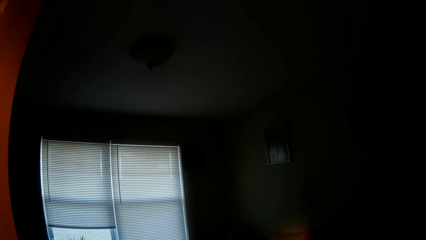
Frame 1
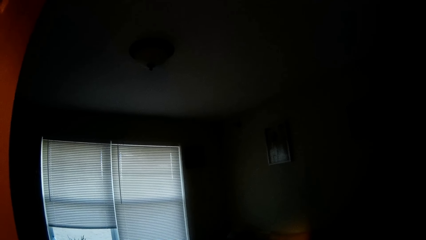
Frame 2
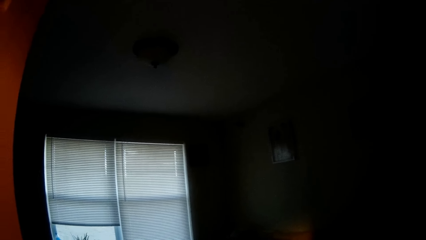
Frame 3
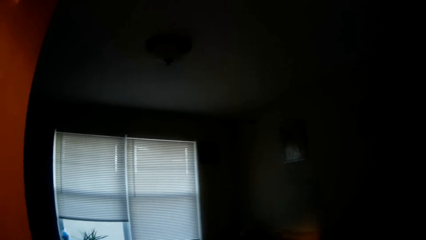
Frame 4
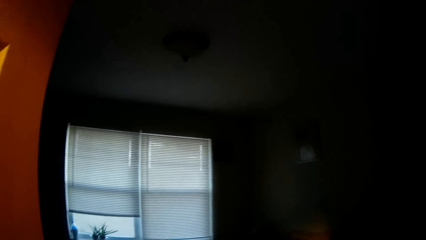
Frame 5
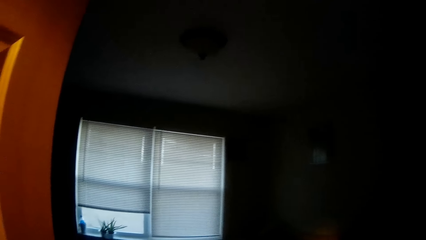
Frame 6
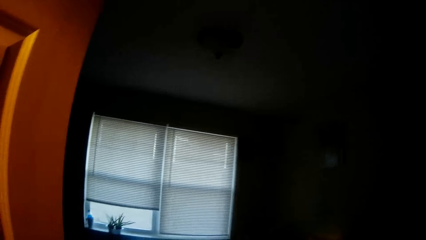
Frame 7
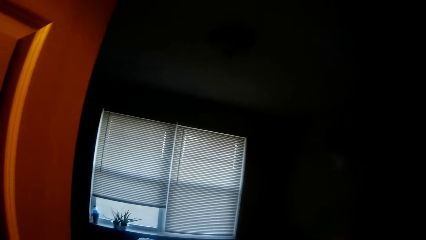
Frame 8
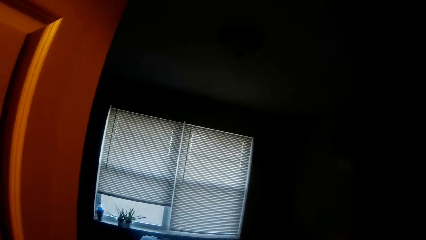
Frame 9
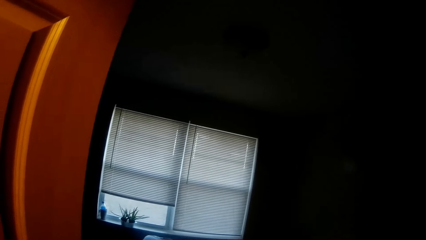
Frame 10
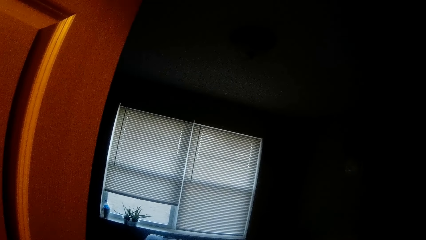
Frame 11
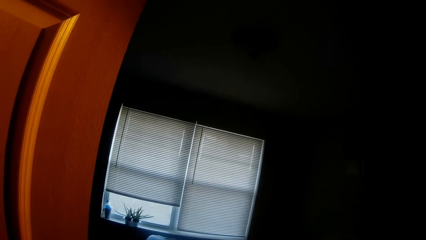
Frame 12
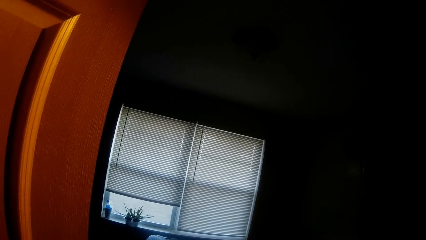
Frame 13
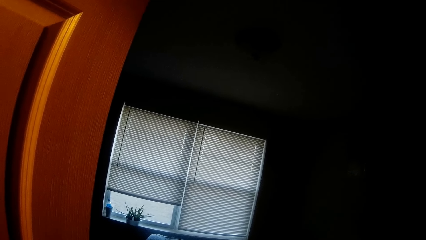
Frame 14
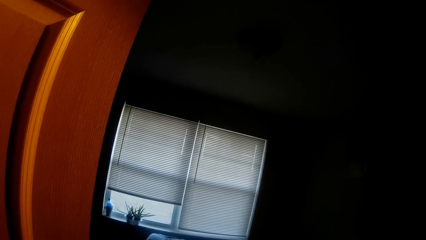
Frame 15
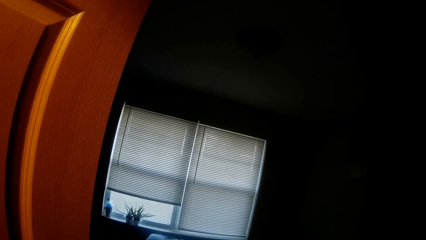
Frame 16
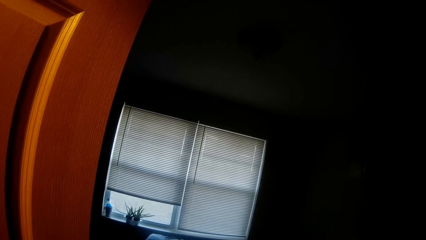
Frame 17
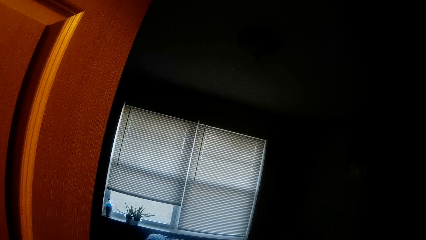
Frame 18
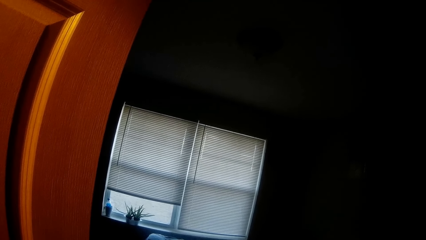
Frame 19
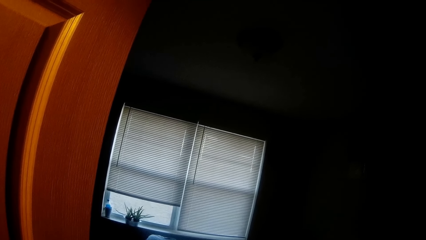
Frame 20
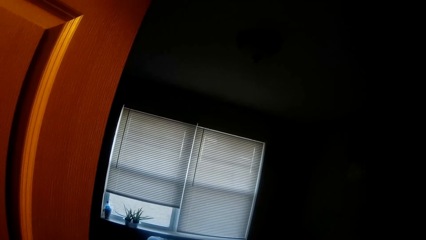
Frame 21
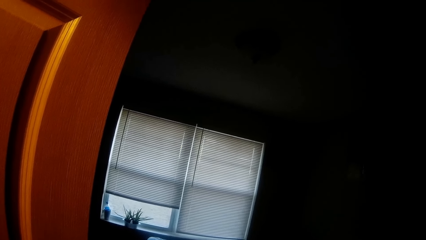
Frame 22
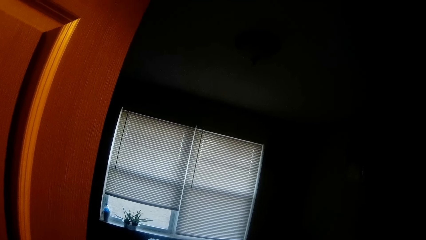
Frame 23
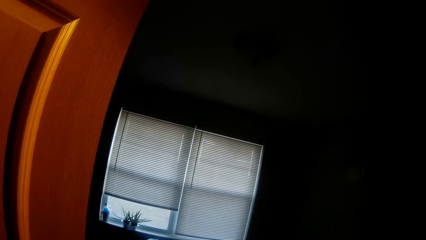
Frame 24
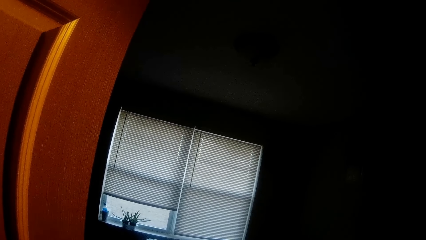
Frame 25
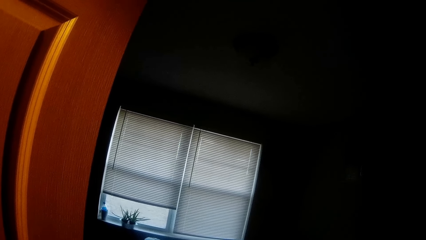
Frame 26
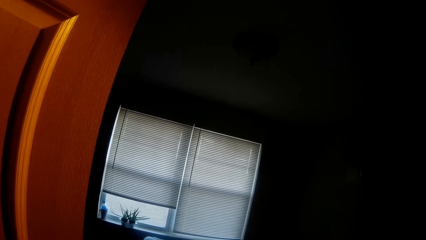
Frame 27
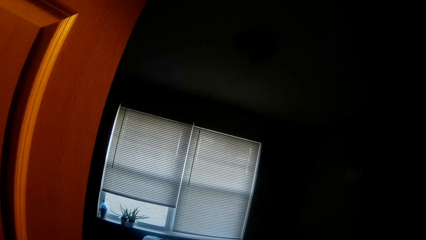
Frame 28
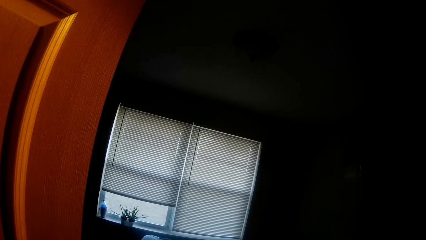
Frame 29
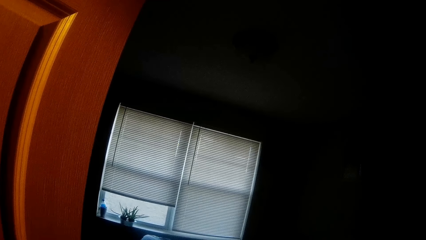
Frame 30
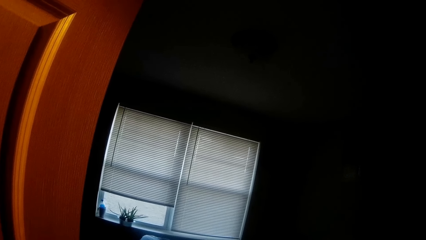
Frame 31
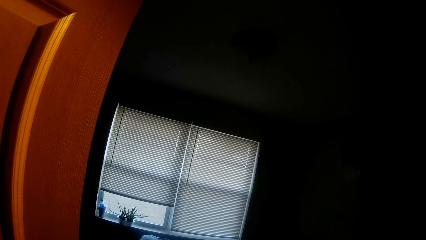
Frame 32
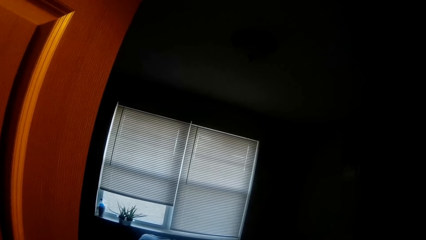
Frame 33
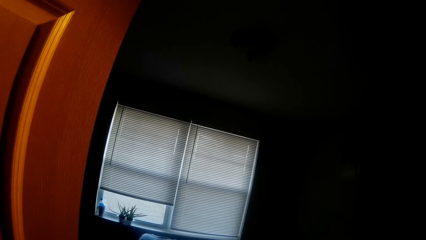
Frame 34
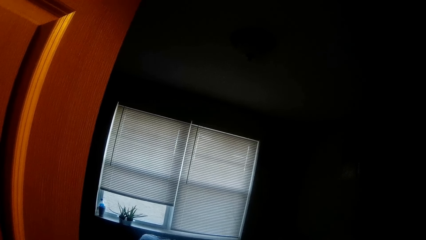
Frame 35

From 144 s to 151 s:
The camera wearer stares around.

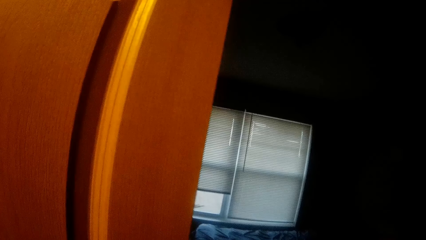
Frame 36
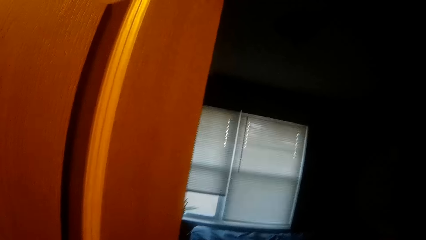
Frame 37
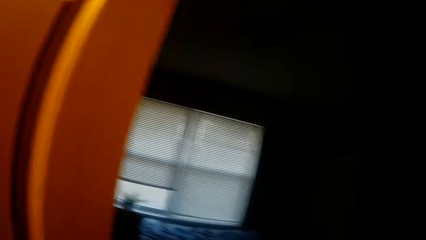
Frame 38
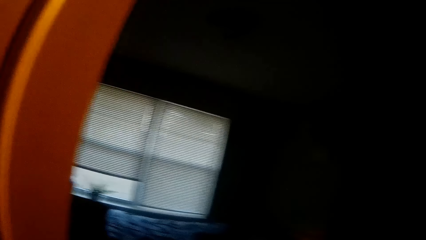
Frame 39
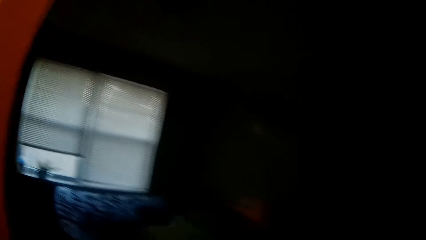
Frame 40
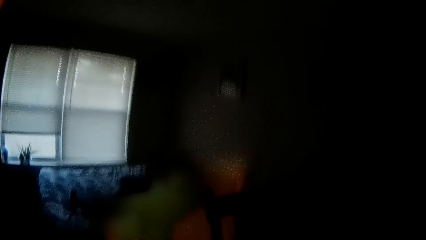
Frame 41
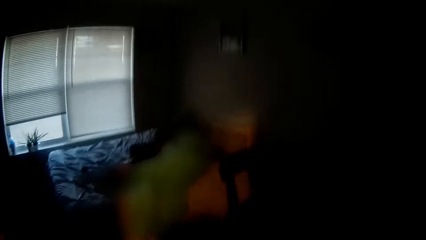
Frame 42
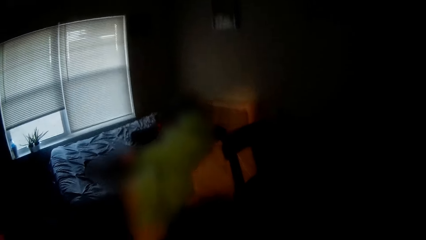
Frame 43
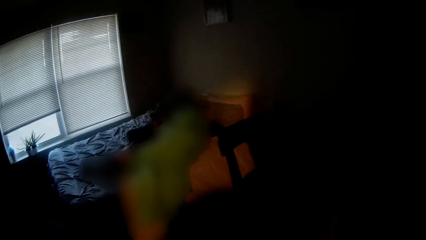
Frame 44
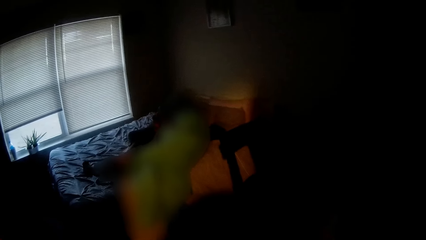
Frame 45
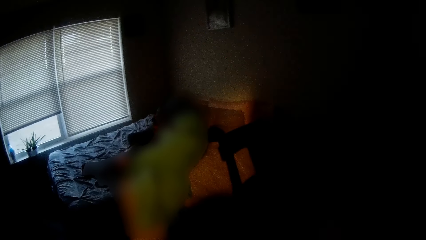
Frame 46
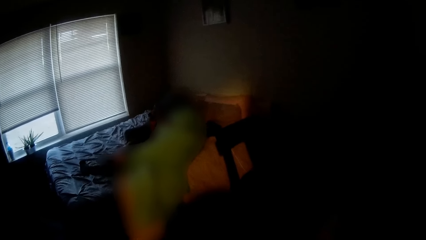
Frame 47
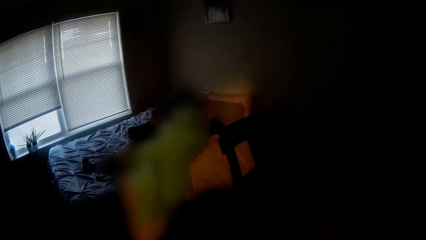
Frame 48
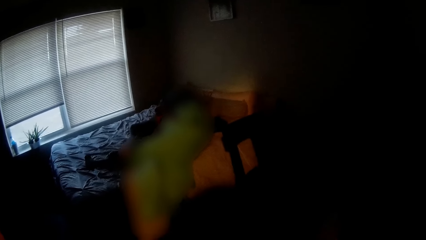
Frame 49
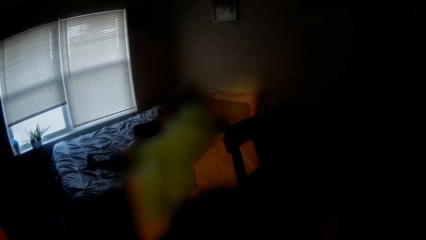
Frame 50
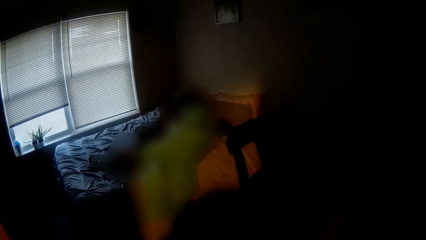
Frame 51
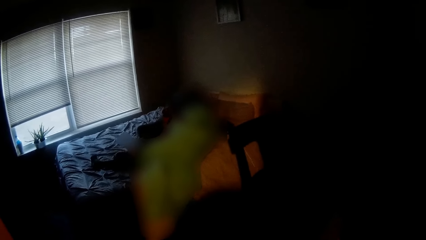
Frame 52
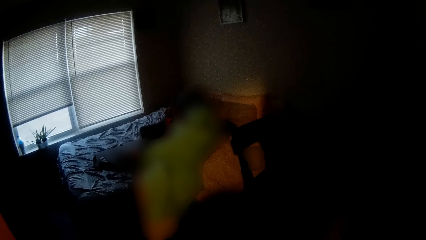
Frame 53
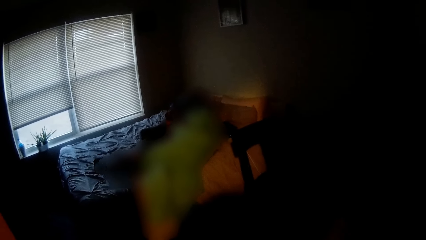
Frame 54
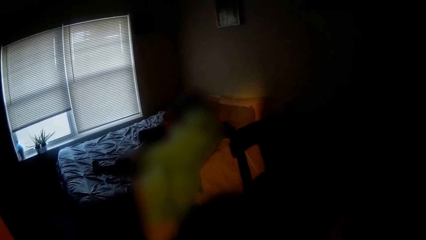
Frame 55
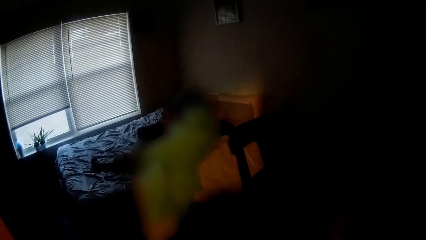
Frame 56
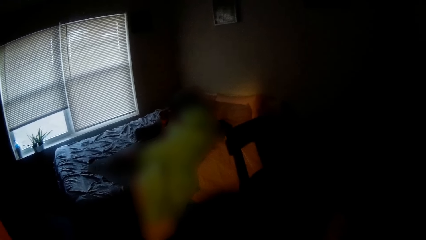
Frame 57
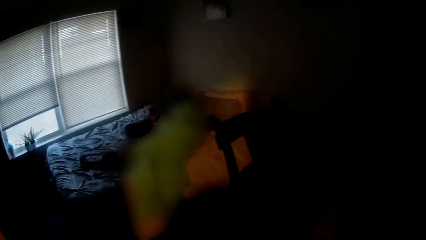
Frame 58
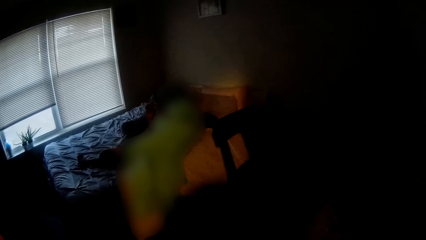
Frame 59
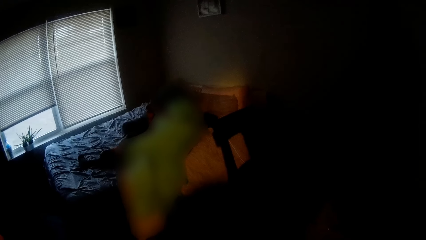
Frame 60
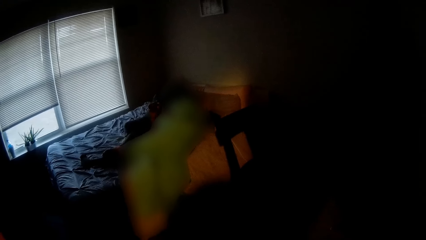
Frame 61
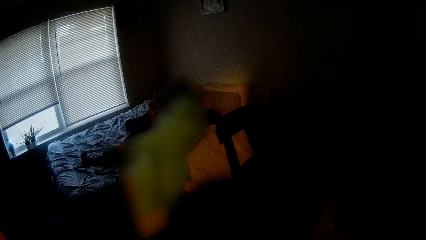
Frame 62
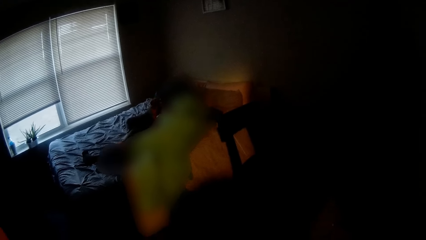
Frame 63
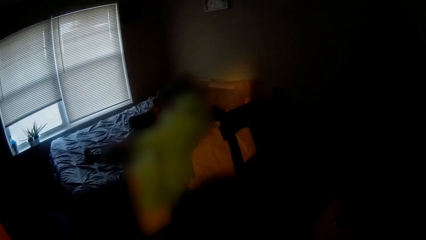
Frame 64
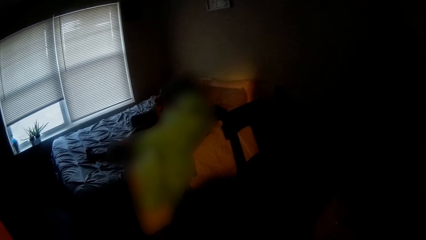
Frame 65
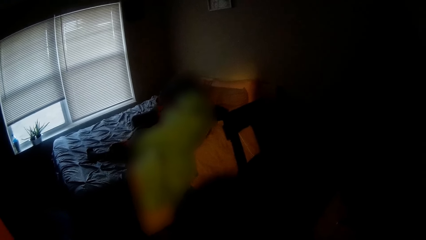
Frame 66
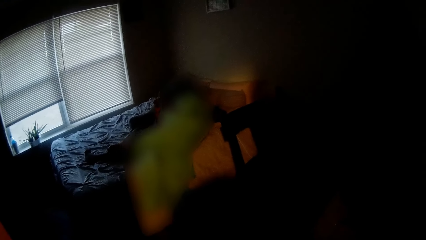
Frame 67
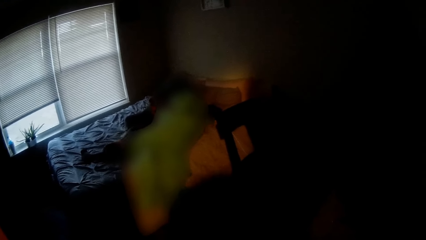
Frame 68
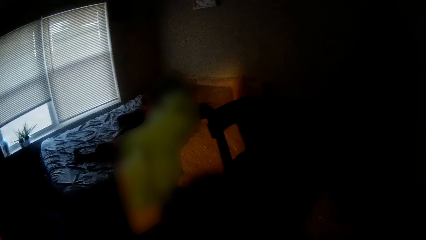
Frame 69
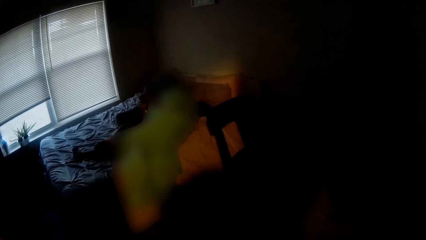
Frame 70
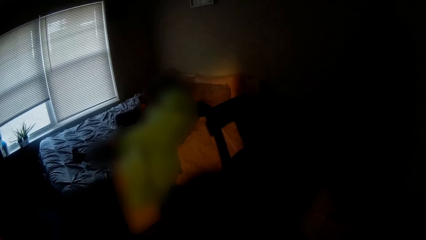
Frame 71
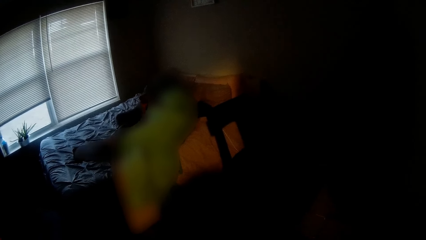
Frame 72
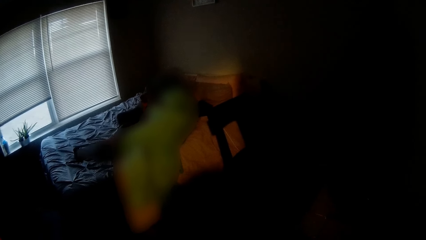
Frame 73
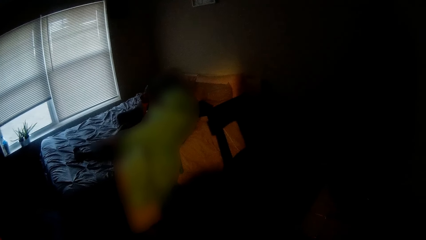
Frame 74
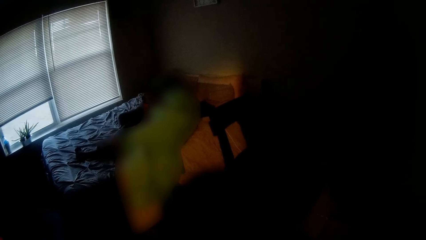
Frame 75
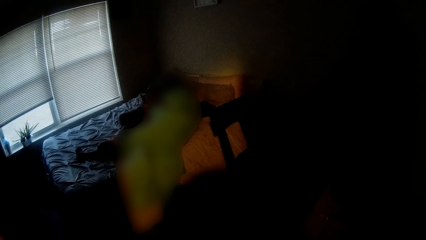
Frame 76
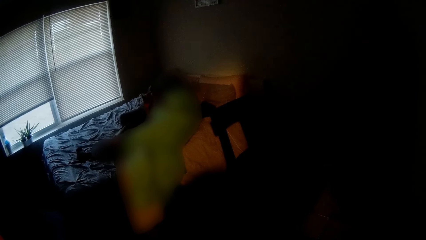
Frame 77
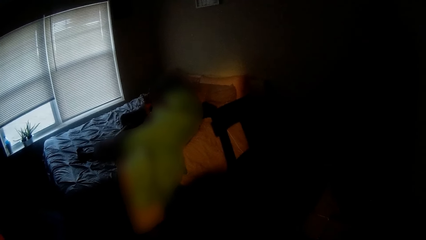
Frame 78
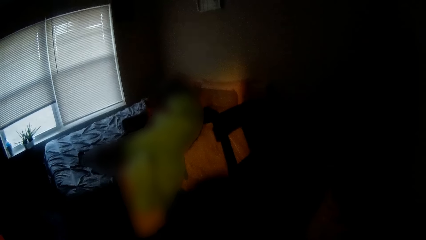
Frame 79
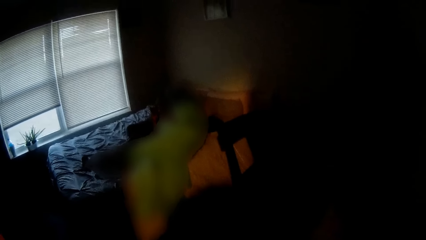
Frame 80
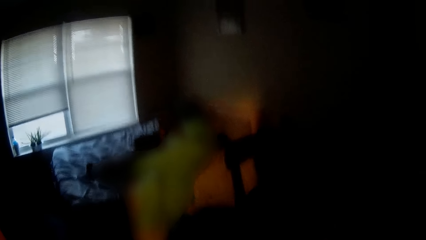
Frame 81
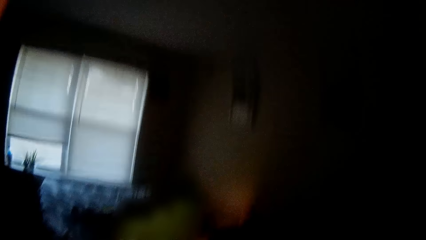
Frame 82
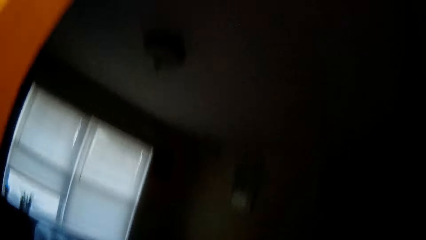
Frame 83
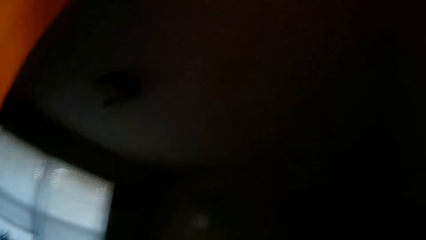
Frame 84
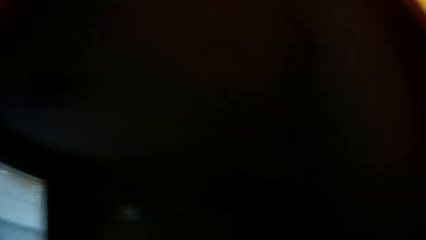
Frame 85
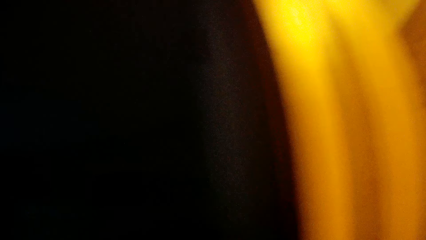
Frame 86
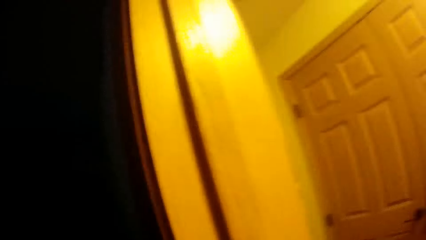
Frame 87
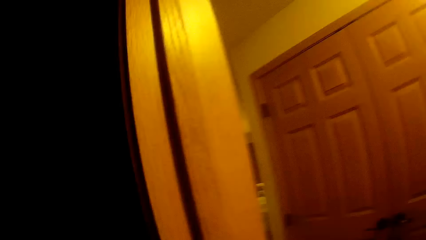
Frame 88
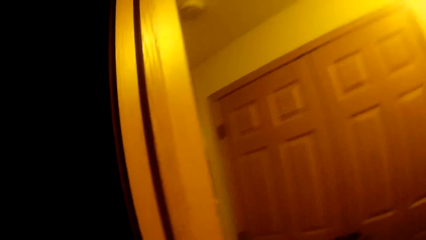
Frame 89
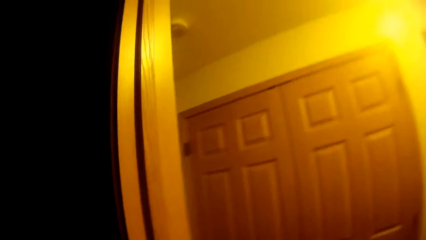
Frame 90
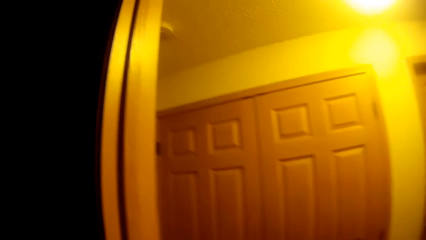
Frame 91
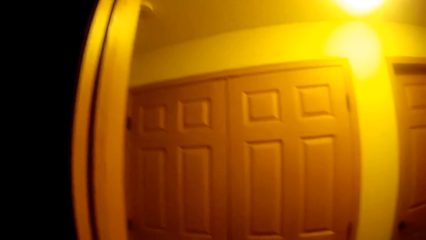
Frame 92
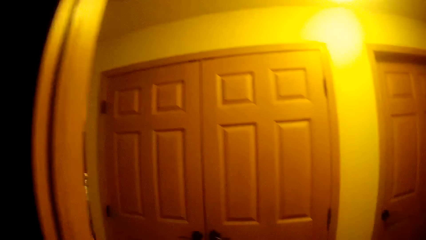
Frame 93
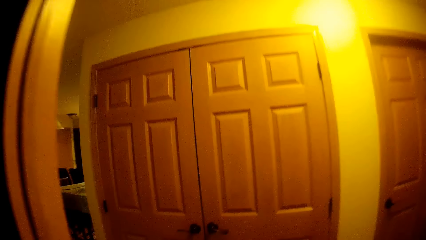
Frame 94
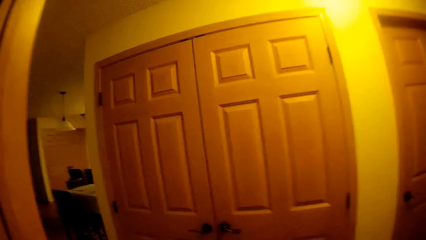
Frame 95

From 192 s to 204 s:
The camera wearer converses with a girl. They look around.
